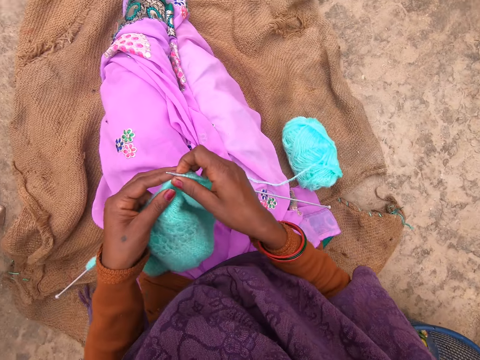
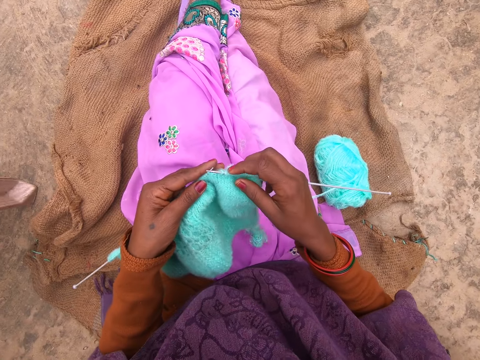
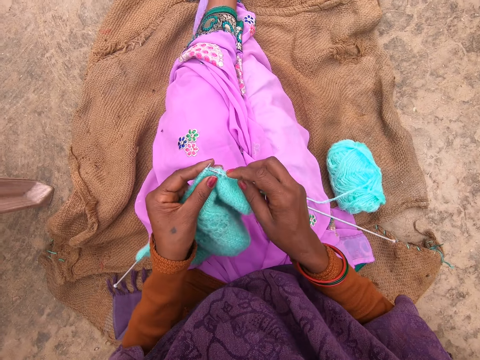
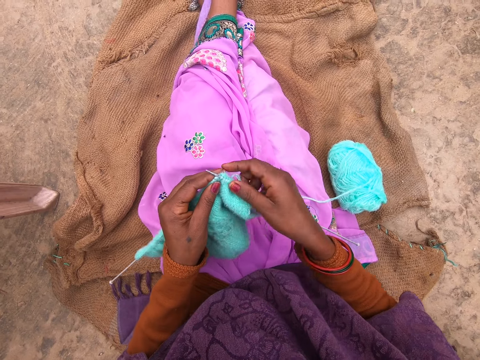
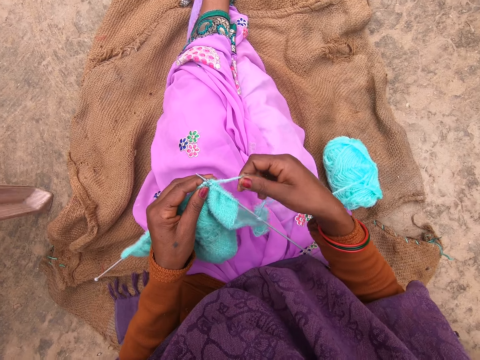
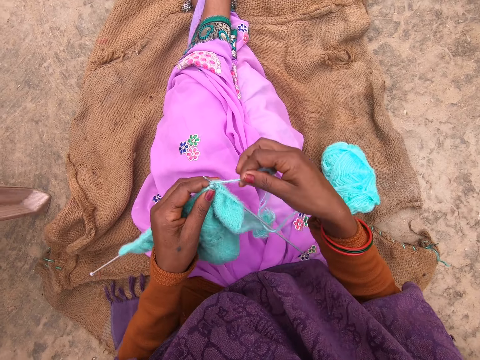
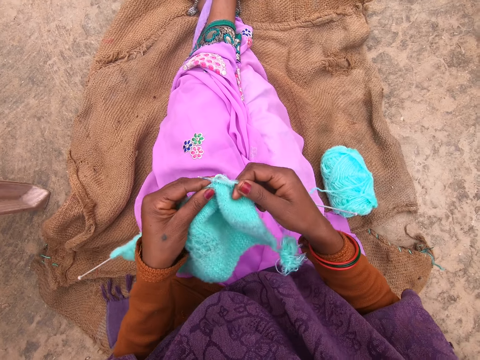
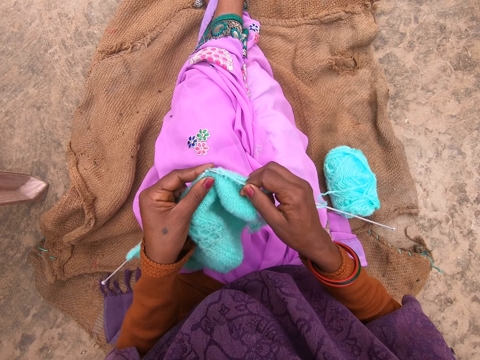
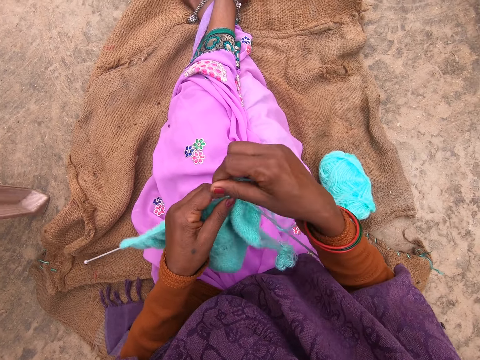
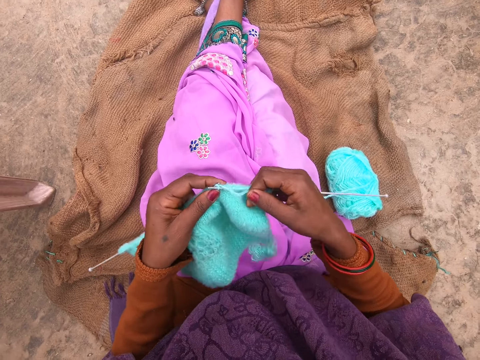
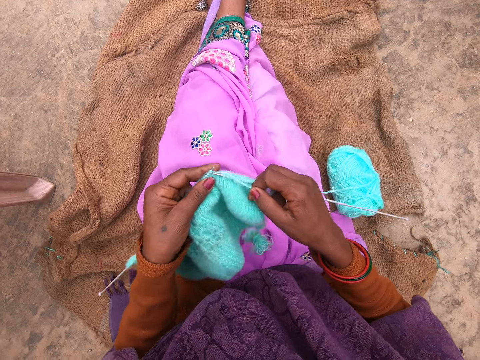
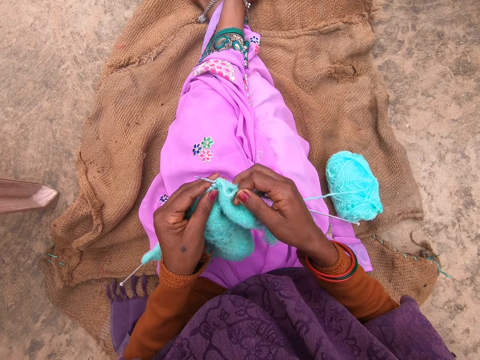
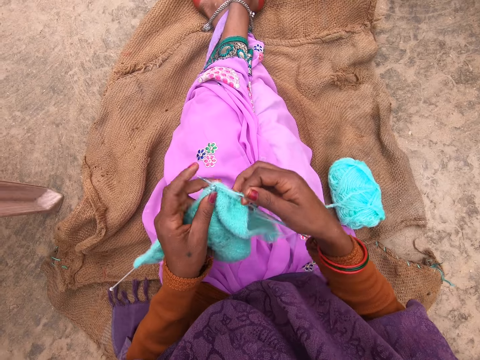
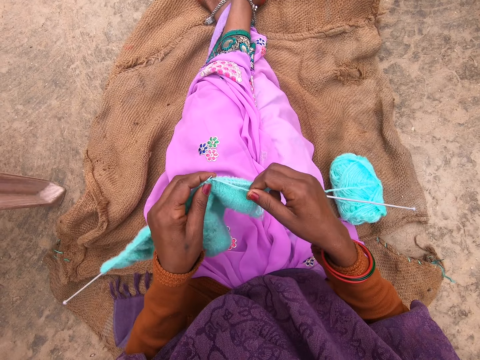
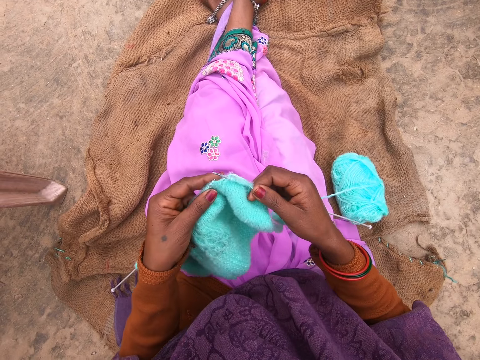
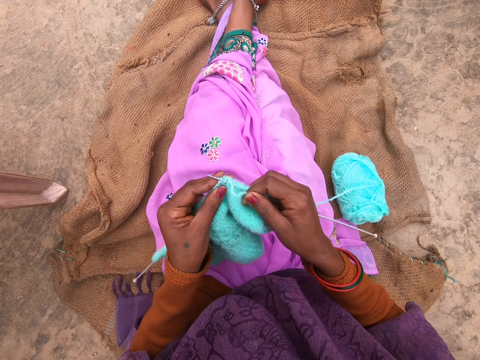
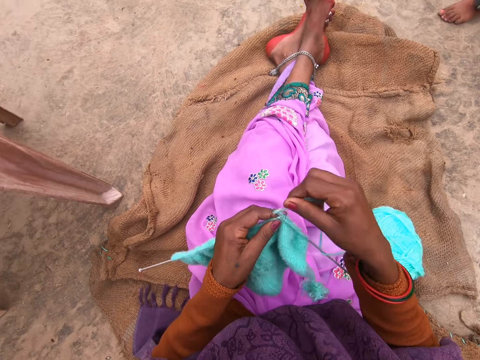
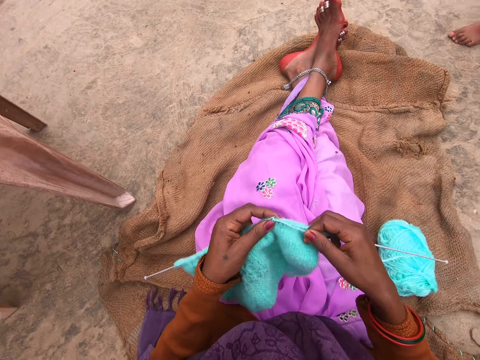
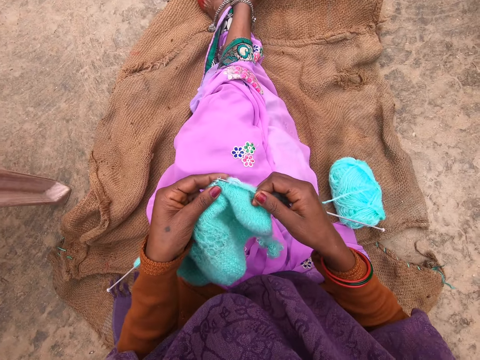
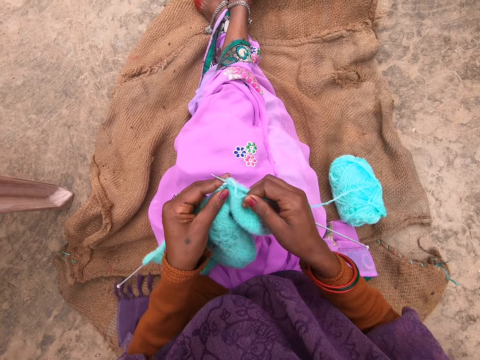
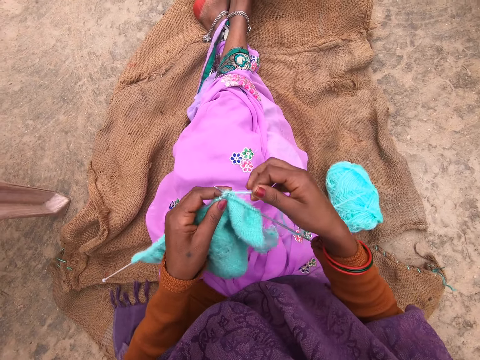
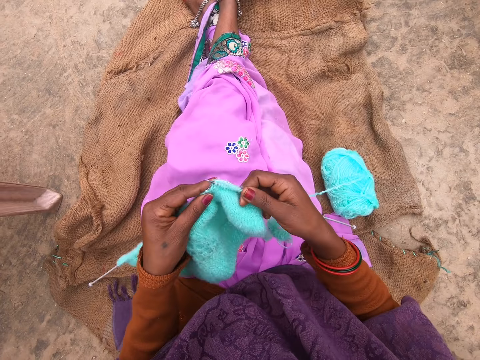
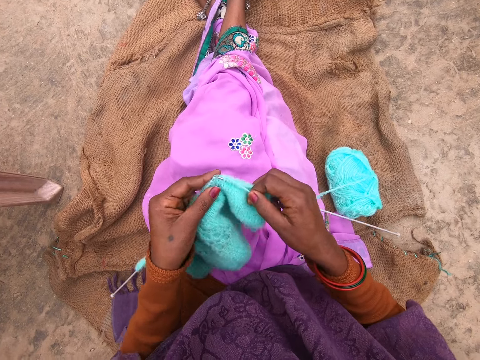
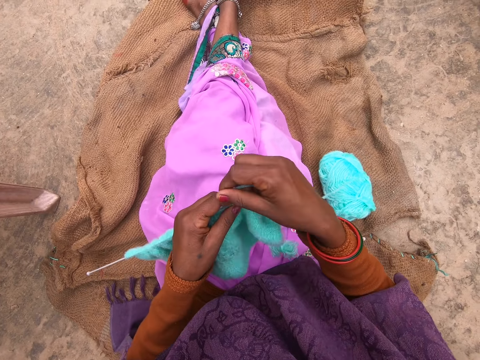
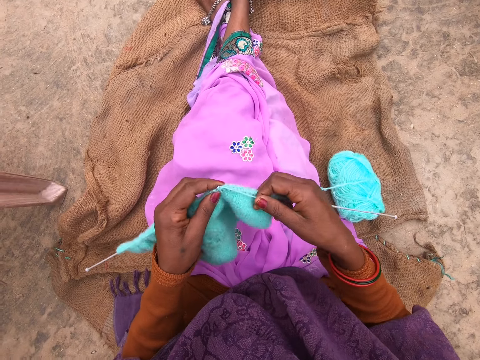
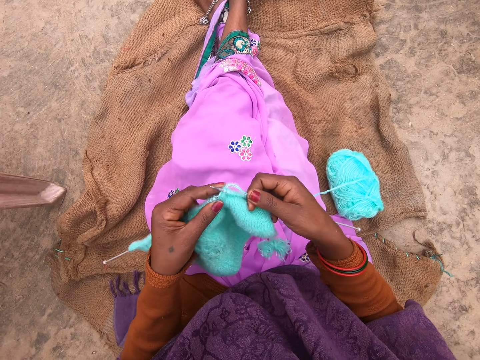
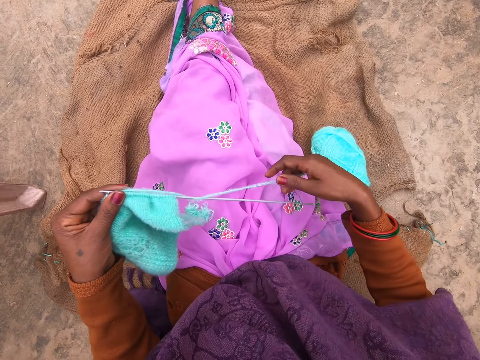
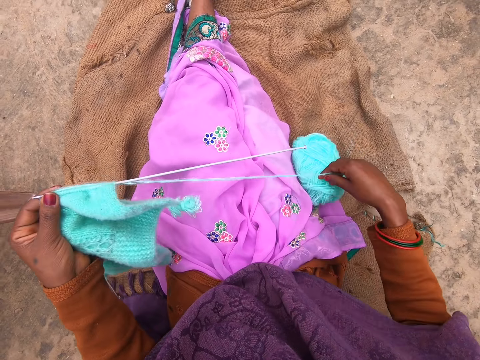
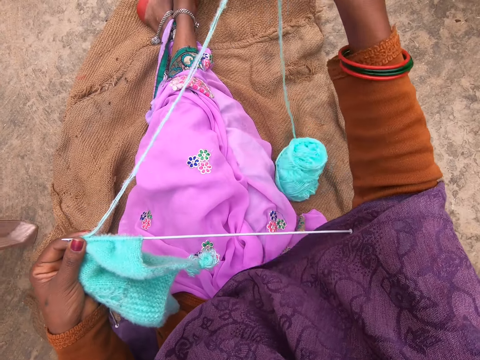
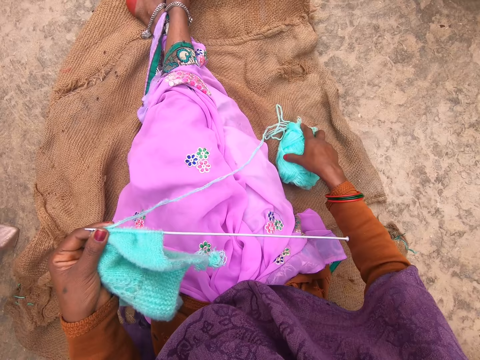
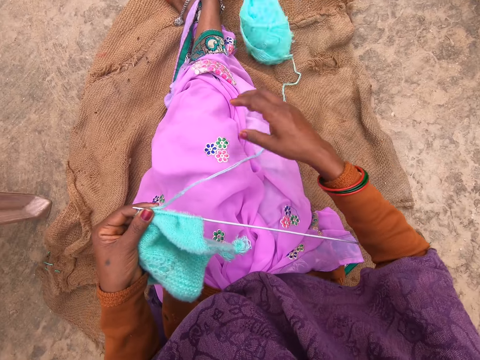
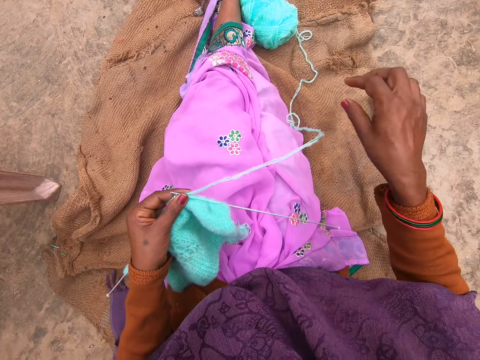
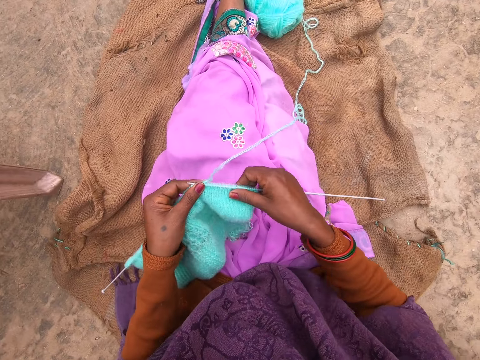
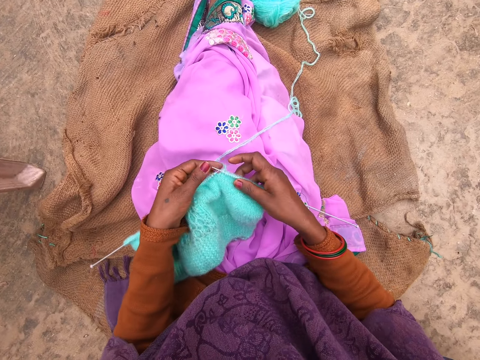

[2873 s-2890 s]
The camera wearer knits a fabric with a knitting needle. She coils a knitting thread or yarn on the knitting needle. She knits the fabric with the knitting needle and coils the knitting thread on the knitting needle. She knits the fabric with the knitting needle and coils the knitting thread on the knitting needle. She knits the fabric with the knitting needle and coils the knitting thread on the knitting needle. She knits the fabric with the knitting needle and coils the knitting thread on the knitting needle. She knits the fabric with the knitting needle and coils the knitting thread on the knitting needle. She adjusts the yarn with her right hand. She straightens the knitting thread with a hand. She moves the knitting thread with a hand.

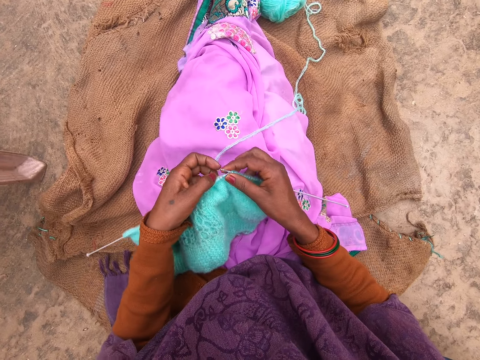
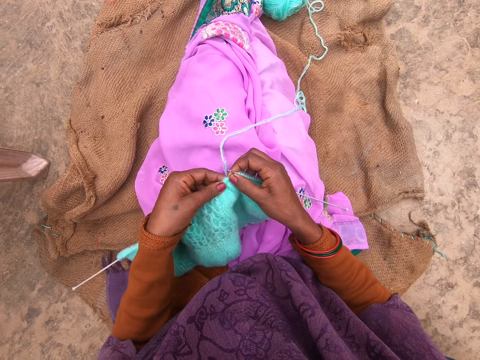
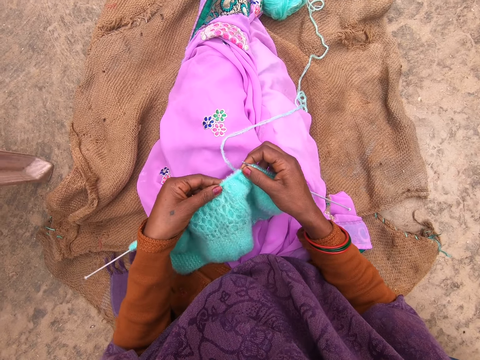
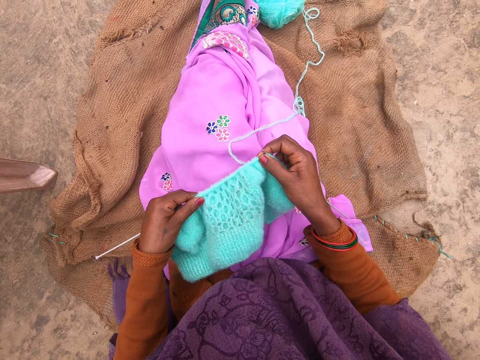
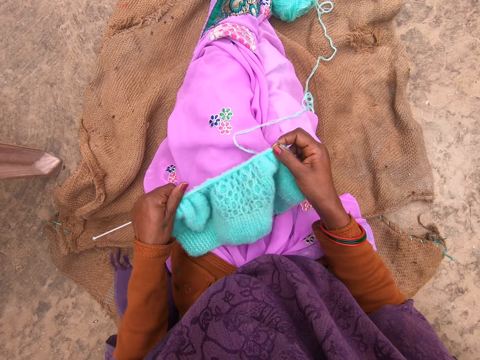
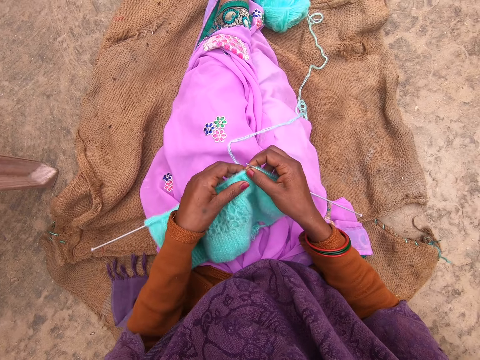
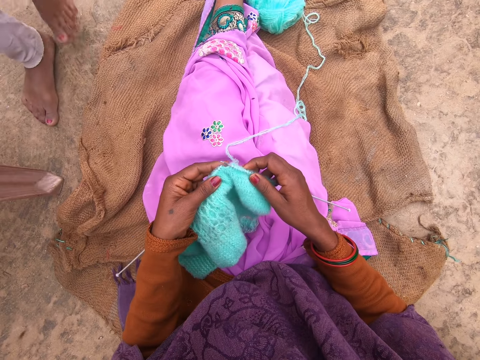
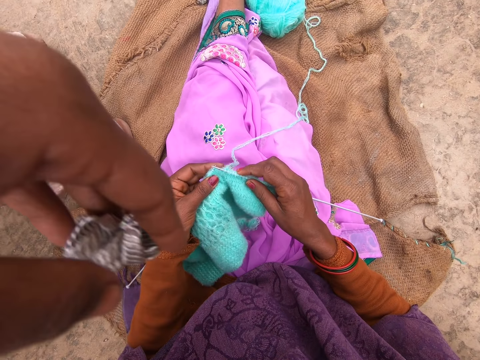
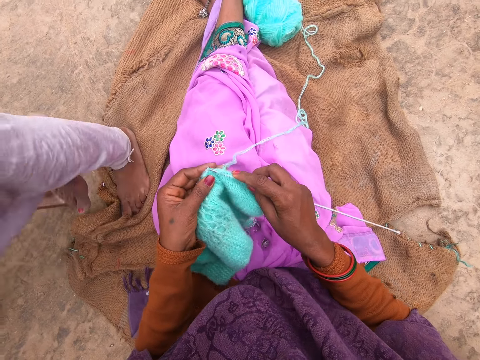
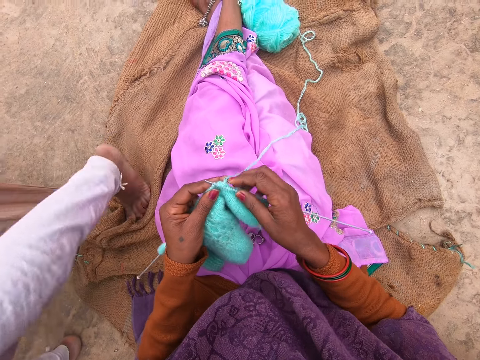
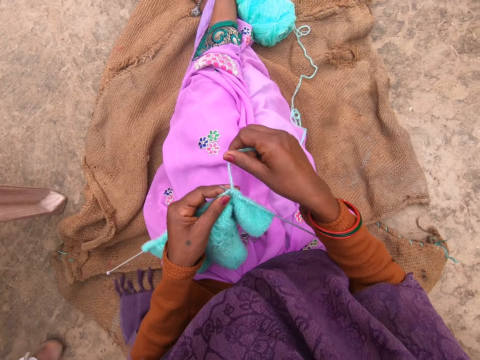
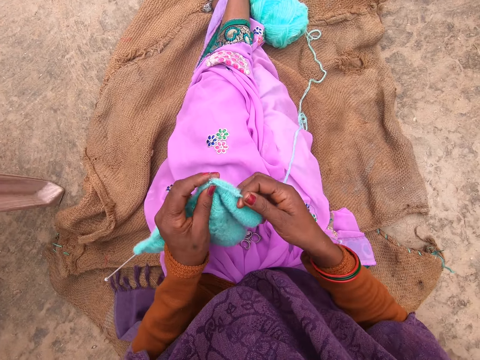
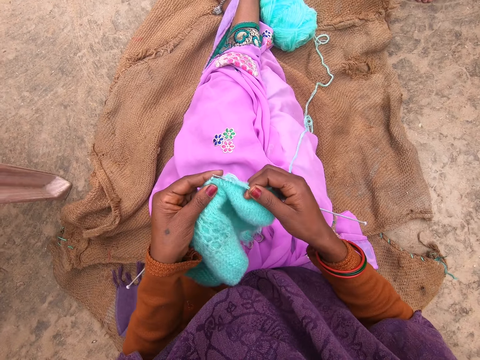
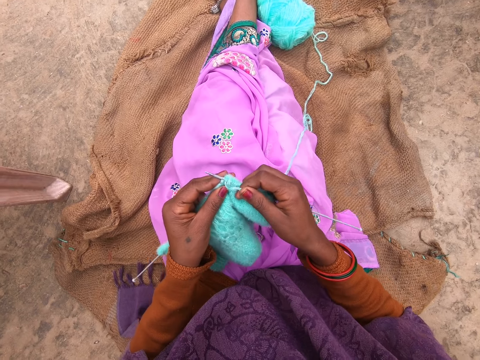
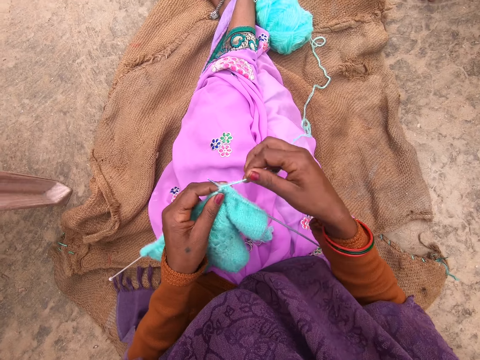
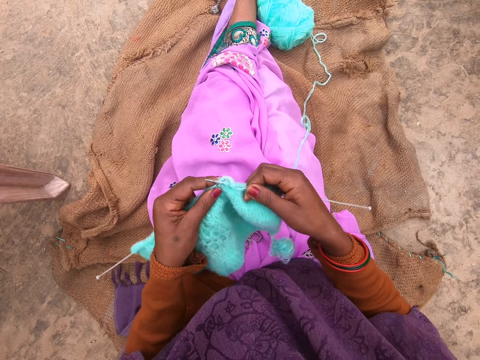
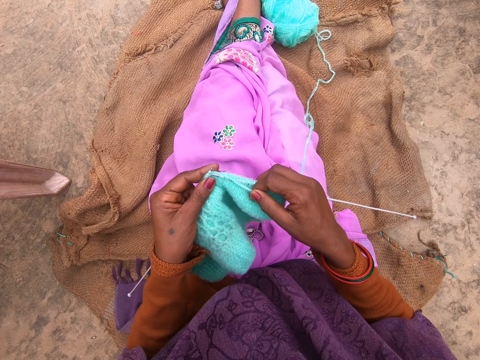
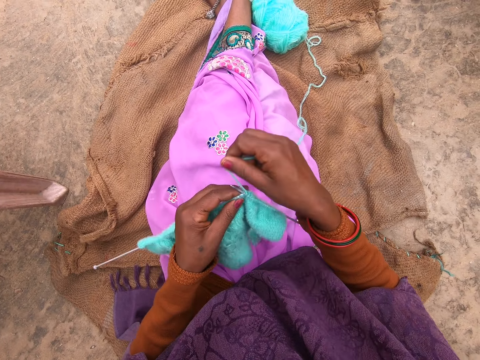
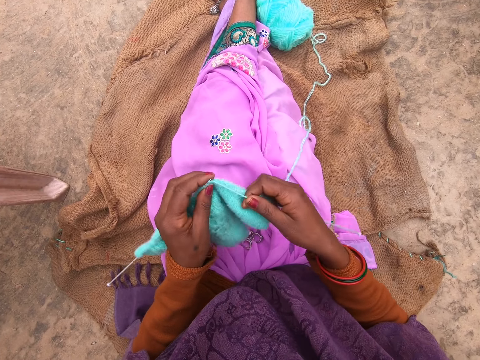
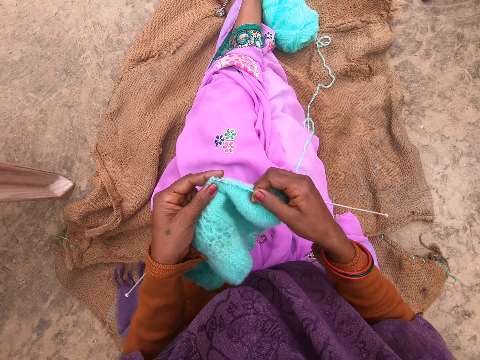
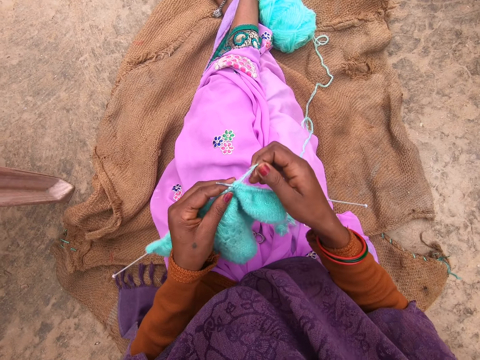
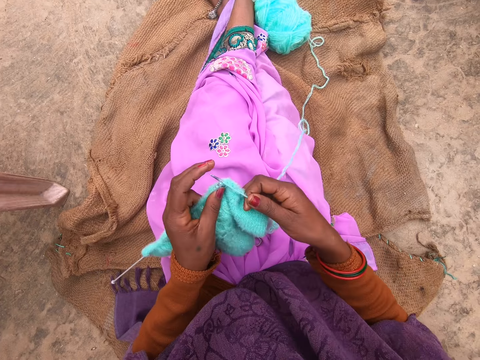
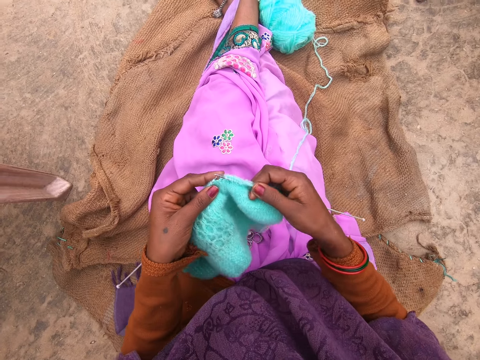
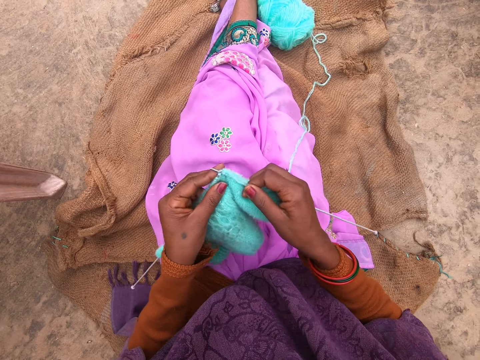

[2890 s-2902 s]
The camera wearer moves a fabric on a knitting needle with a hand. A person drops jewelry on the camera wearer's lap. The camera wearer coils a knitting thread or yarn on the knitting needle. They knit the fabric with the knitting needle and coil the knitting thread on the knitting needle. They knit the fabric with the knitting needle and coil the knitting thread on the knitting needle. They knit the fabric with the knitting needle and coil the knitting thread on the knitting needle. They knit the yarn with the needle.
